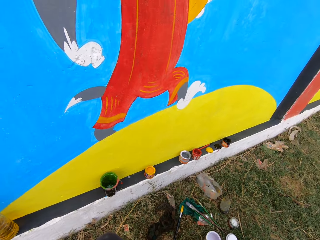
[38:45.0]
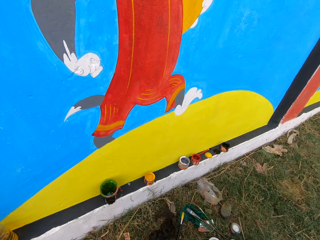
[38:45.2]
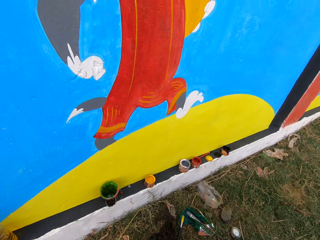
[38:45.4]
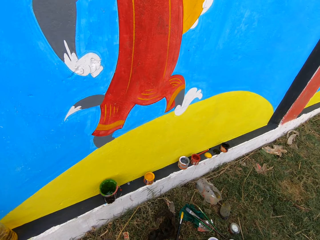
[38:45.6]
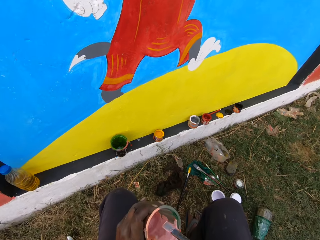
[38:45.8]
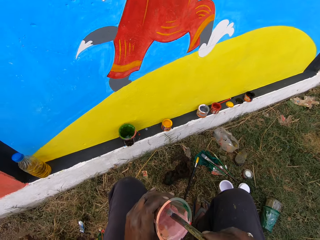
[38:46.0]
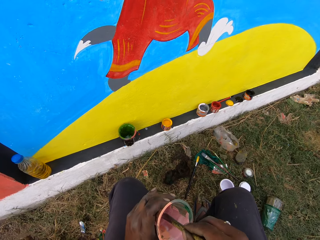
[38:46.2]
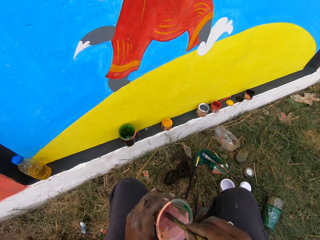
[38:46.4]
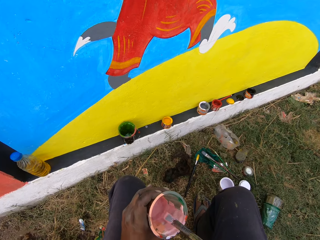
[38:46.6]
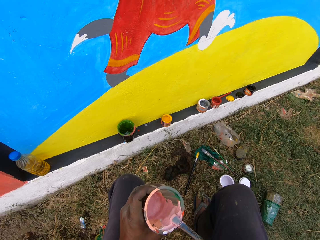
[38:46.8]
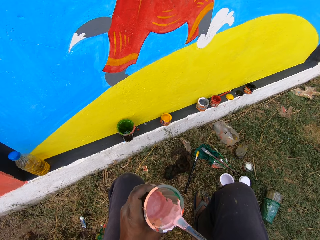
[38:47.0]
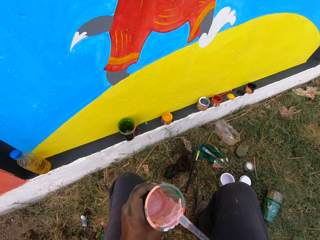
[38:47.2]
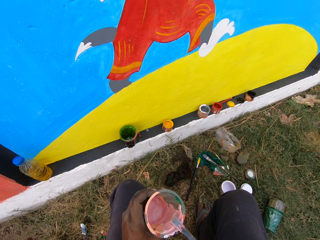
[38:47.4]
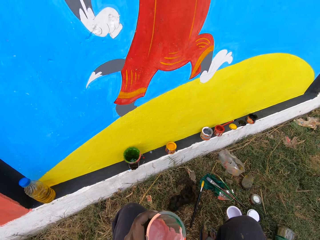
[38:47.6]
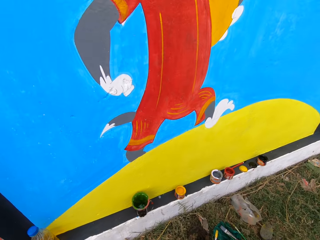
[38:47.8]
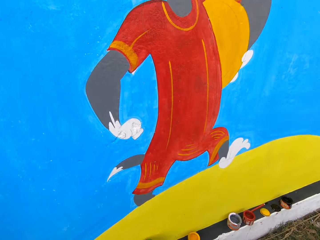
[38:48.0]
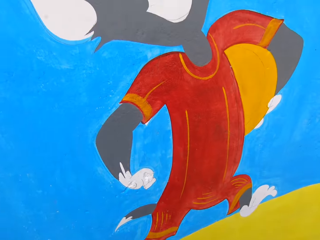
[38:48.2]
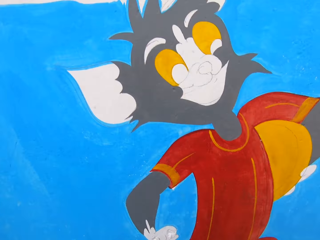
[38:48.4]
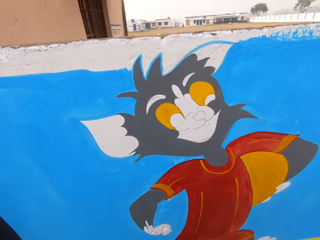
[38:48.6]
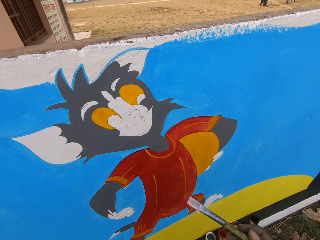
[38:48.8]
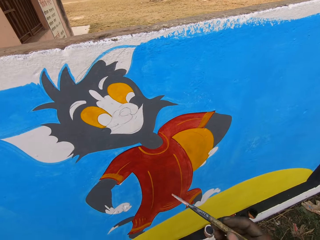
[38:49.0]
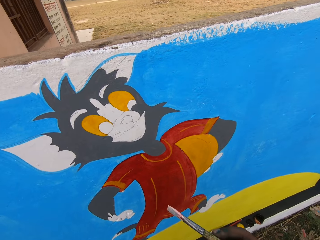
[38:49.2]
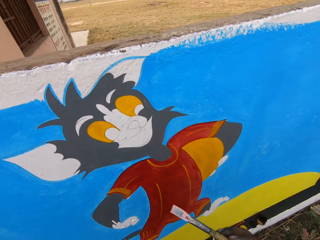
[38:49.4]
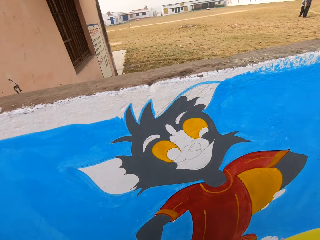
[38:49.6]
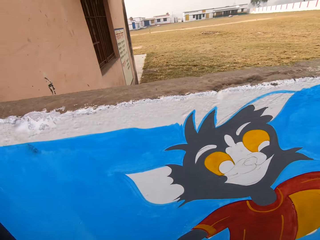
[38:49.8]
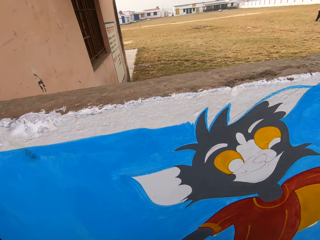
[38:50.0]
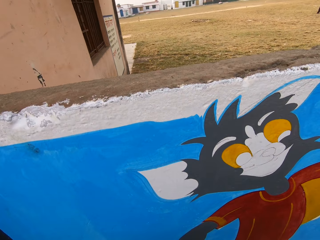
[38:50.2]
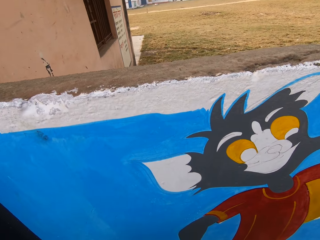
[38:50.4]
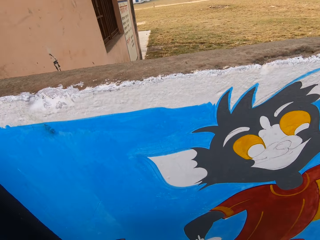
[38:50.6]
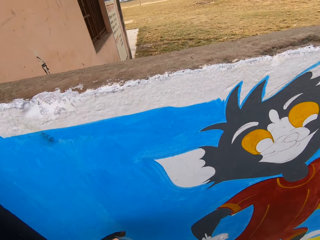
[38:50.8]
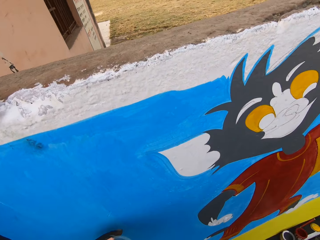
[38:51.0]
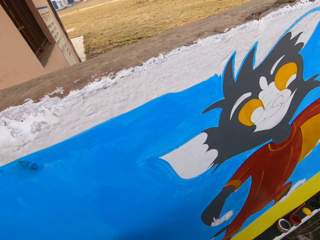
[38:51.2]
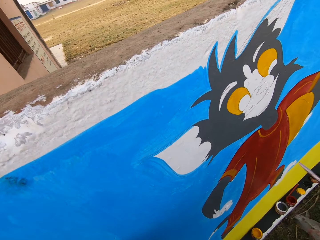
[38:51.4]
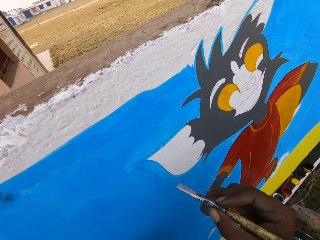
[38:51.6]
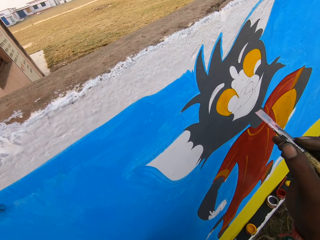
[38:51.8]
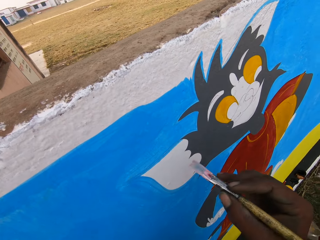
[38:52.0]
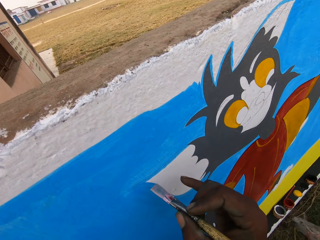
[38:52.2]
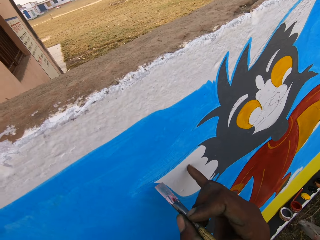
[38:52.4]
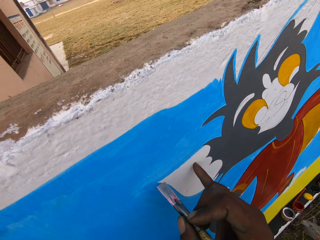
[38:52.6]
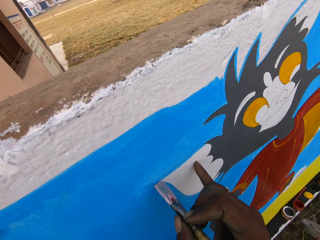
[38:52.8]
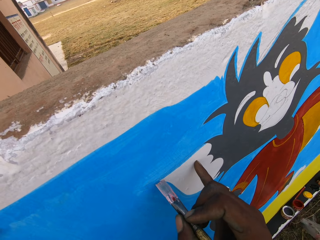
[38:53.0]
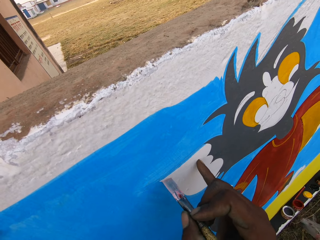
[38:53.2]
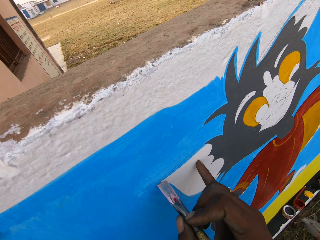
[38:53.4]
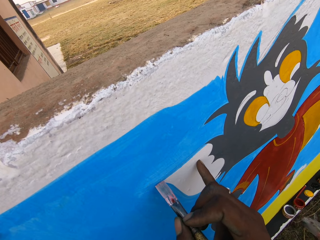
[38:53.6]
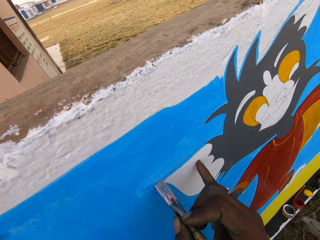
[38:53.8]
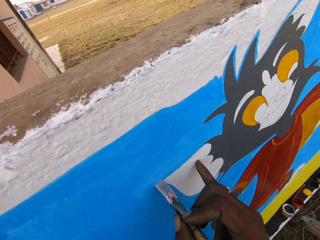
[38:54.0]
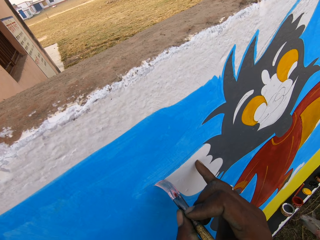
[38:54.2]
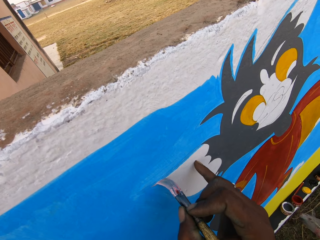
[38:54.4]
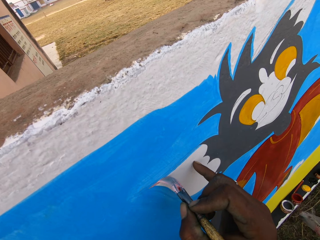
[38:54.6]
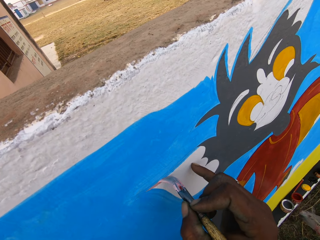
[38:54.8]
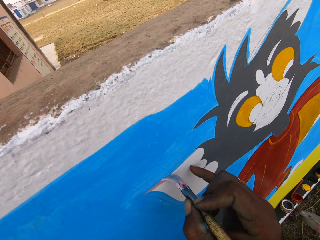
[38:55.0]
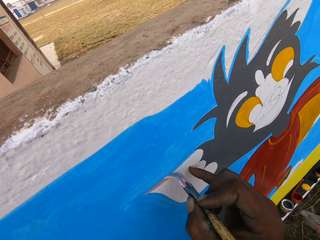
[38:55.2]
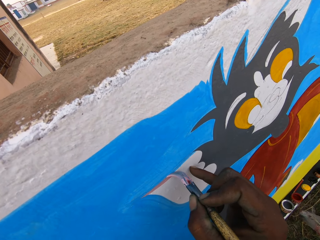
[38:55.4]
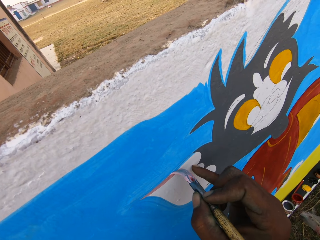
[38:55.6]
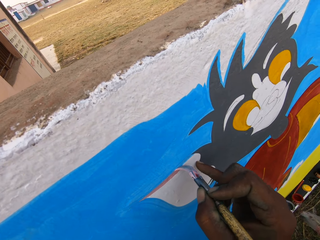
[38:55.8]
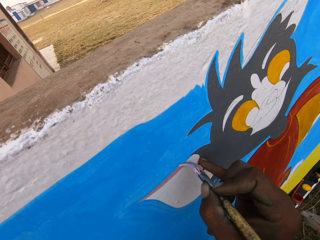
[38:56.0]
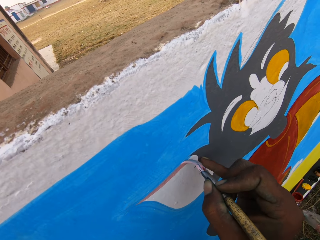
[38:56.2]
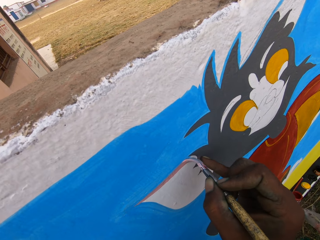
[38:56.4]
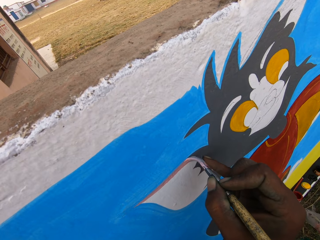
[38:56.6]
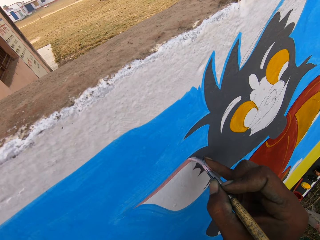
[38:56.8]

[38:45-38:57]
The camera wearer puts the paint brush in the paint cup. They scrape off the paint from the paint brush. They paint the wall with the painting brush.

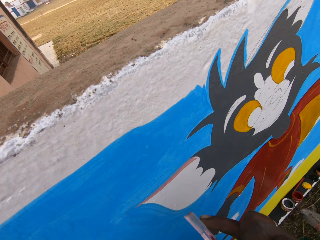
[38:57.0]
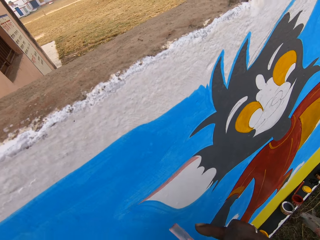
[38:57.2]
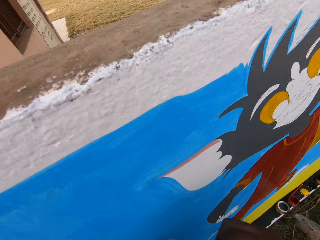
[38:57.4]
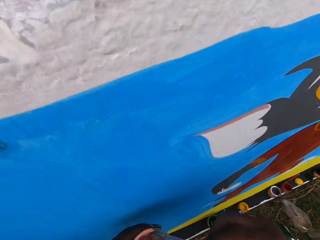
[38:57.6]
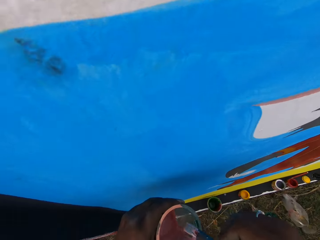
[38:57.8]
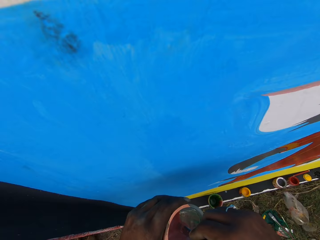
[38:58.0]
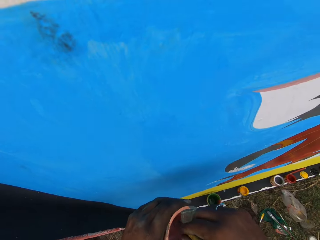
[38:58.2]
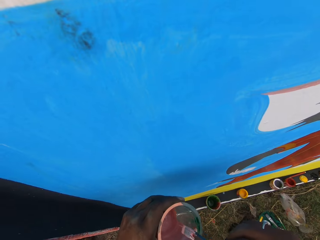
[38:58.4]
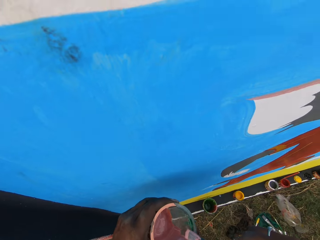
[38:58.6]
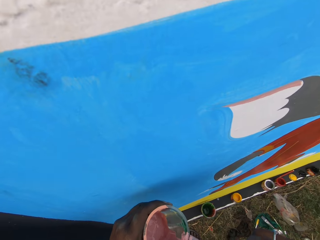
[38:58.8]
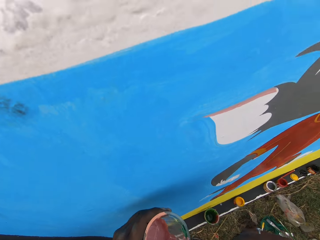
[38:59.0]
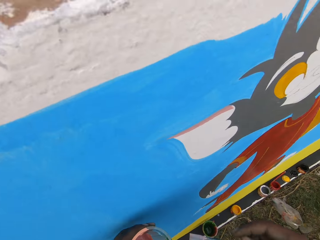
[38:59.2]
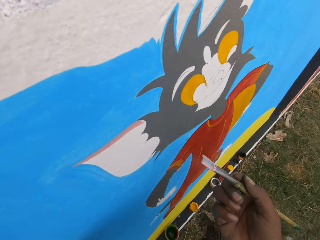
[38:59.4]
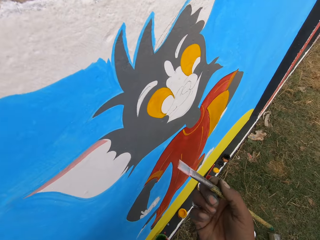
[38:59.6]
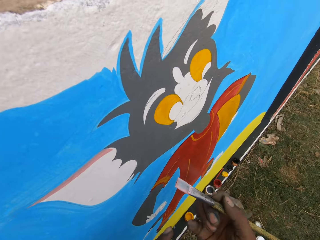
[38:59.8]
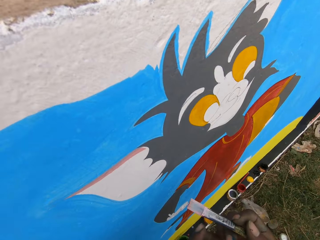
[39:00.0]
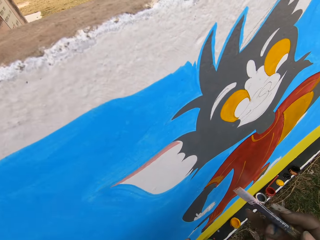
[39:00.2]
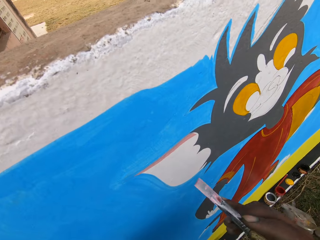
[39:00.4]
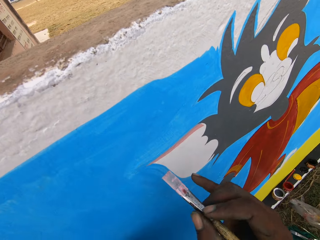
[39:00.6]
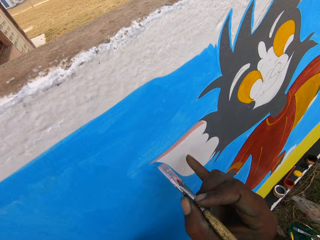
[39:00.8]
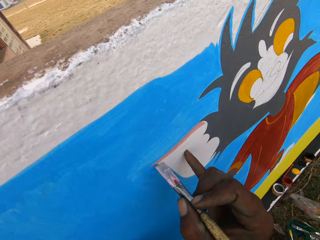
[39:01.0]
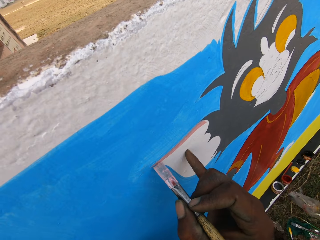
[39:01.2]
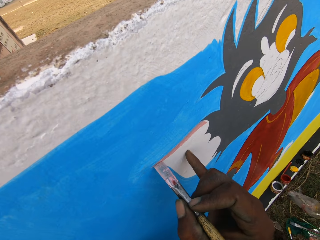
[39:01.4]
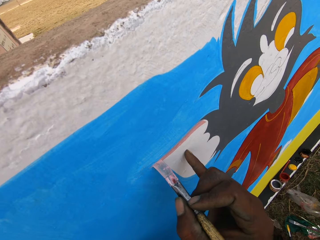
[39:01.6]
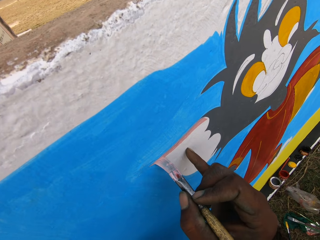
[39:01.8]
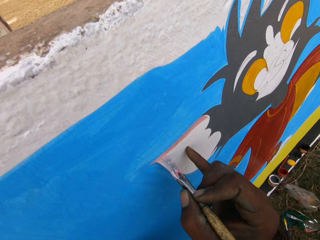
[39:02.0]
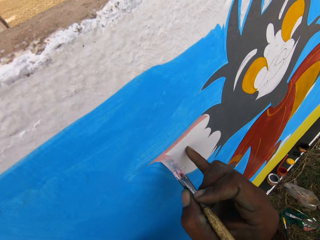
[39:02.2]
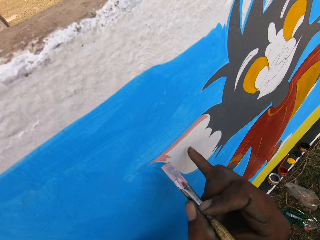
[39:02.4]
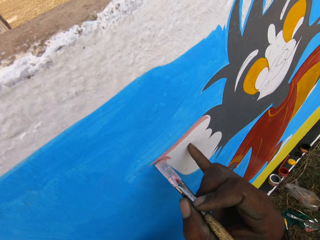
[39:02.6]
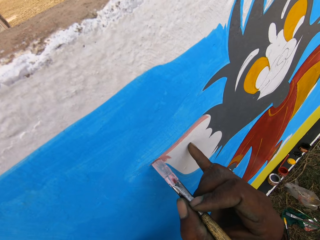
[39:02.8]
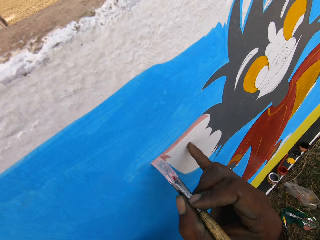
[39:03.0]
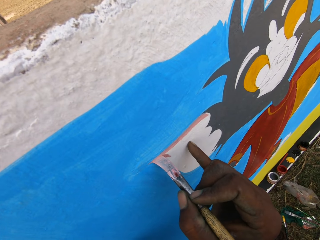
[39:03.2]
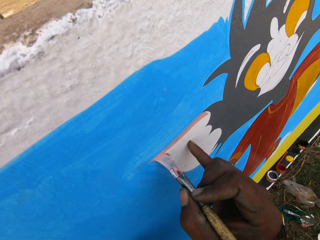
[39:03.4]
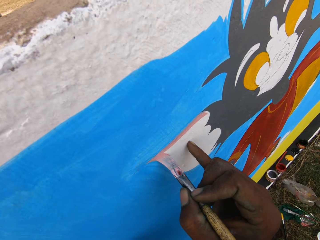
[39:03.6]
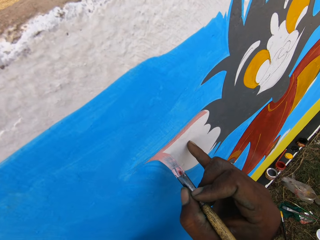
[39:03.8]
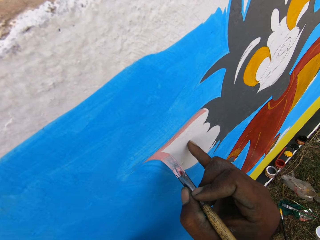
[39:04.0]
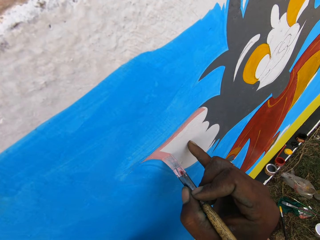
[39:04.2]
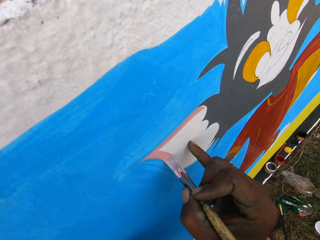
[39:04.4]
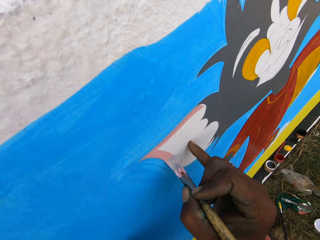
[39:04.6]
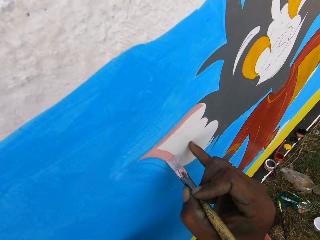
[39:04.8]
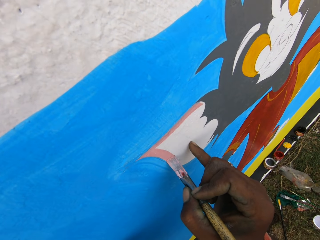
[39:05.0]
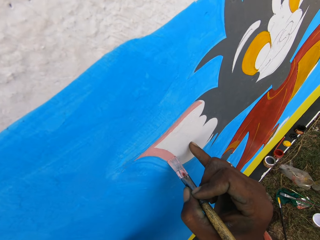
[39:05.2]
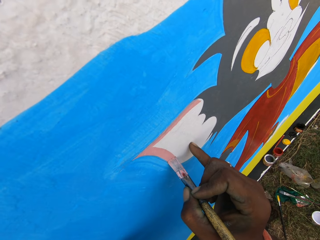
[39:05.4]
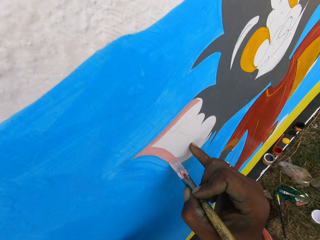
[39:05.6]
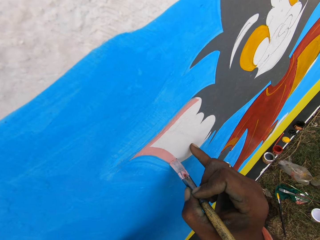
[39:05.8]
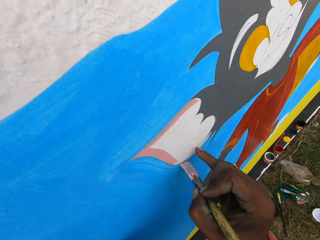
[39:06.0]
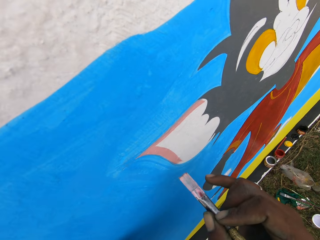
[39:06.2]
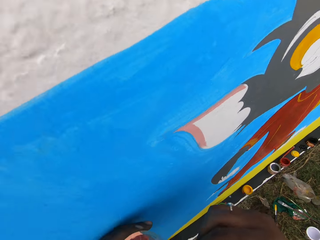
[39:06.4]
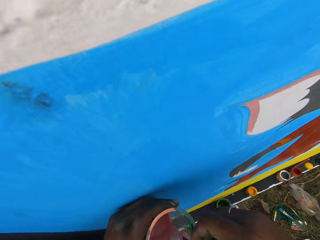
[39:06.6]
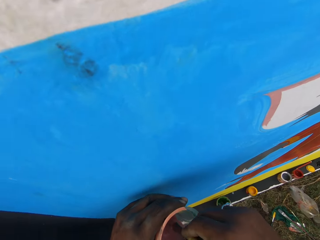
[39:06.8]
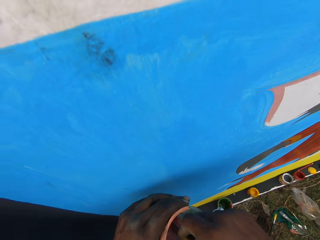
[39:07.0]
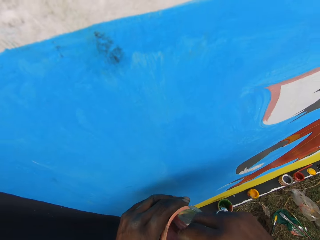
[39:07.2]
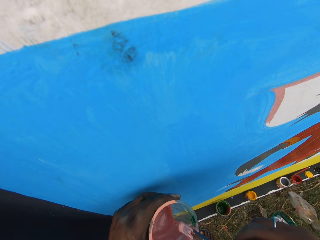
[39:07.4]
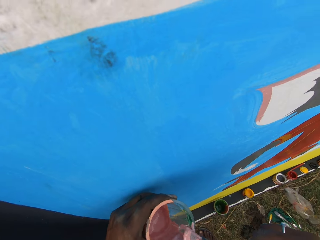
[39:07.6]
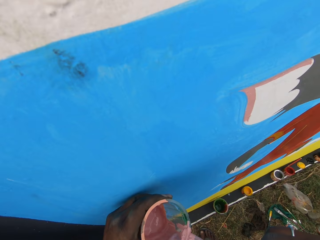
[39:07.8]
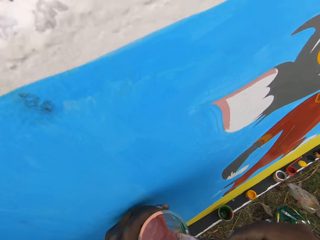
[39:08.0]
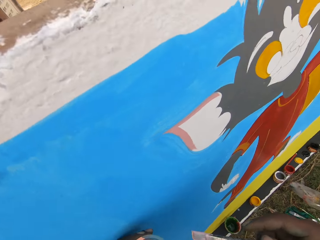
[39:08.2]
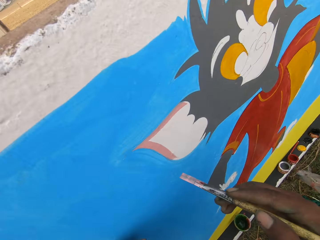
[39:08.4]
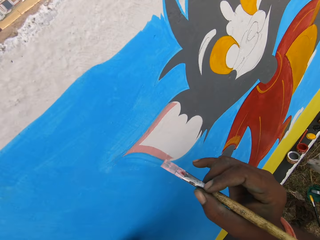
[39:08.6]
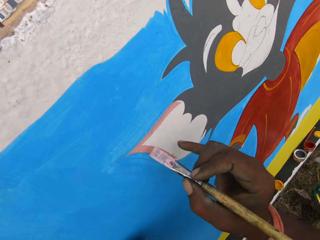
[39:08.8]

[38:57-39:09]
The camera wearer dips the brush into the paint container. They paint the wall with the painting brush. They dip the brush into the paint container.
